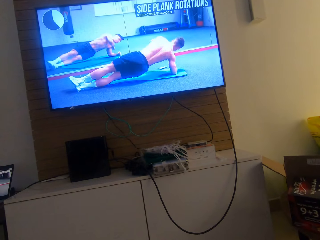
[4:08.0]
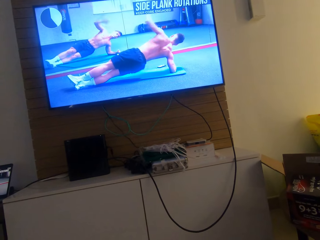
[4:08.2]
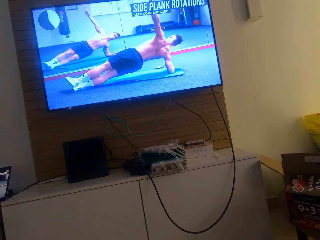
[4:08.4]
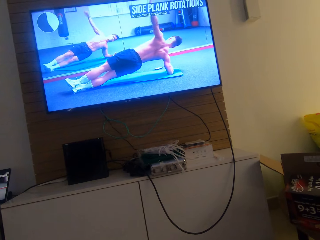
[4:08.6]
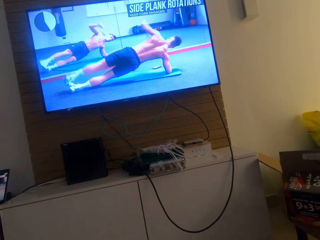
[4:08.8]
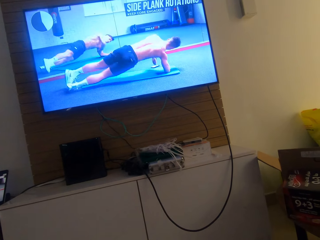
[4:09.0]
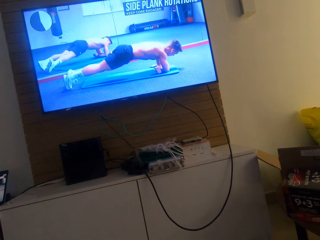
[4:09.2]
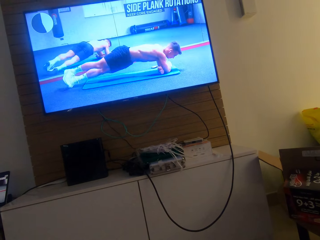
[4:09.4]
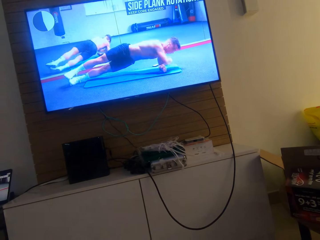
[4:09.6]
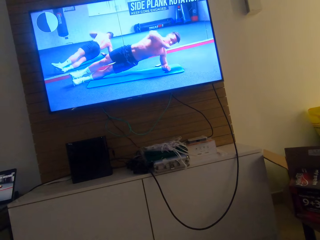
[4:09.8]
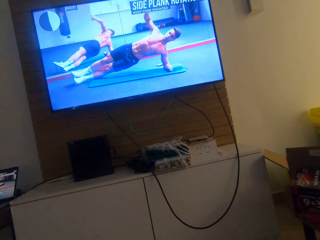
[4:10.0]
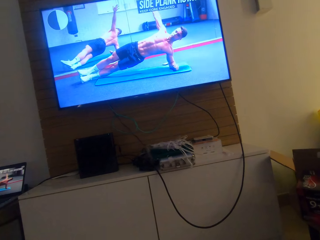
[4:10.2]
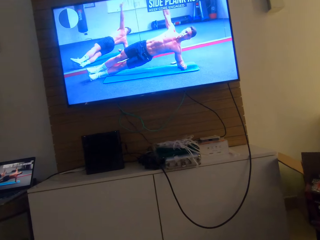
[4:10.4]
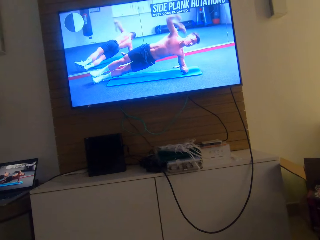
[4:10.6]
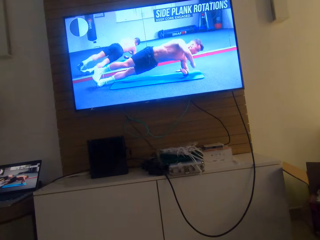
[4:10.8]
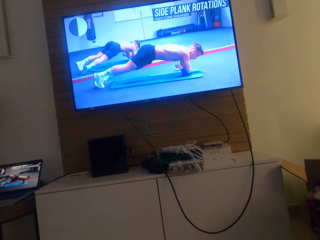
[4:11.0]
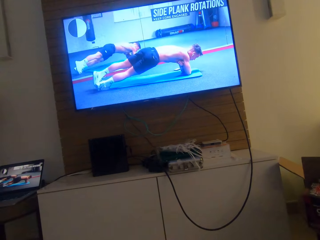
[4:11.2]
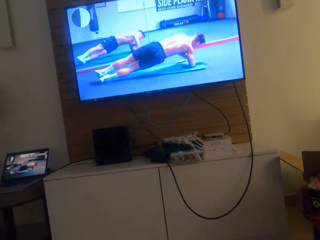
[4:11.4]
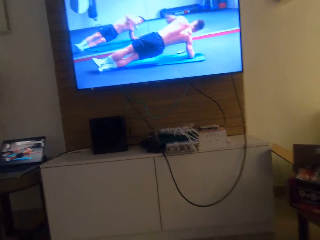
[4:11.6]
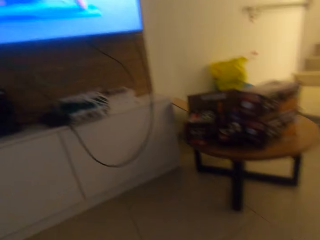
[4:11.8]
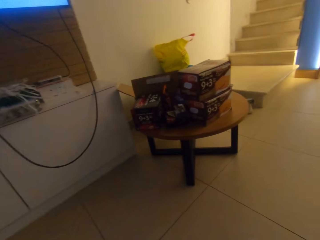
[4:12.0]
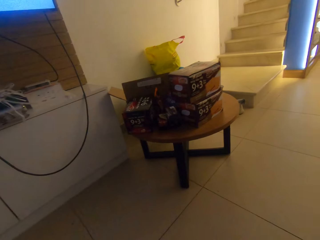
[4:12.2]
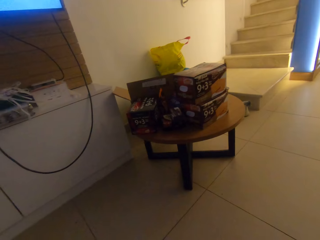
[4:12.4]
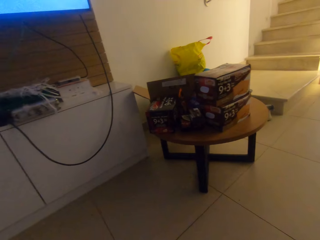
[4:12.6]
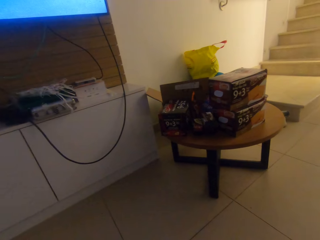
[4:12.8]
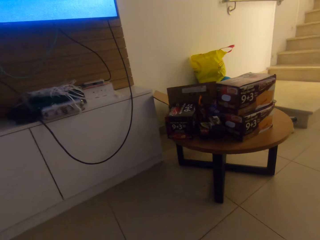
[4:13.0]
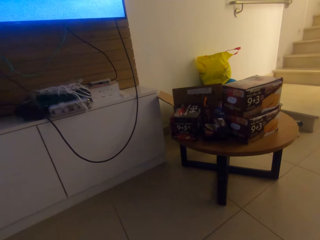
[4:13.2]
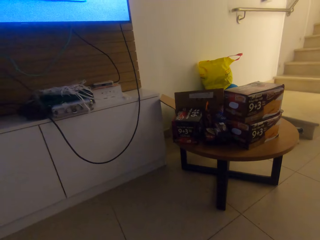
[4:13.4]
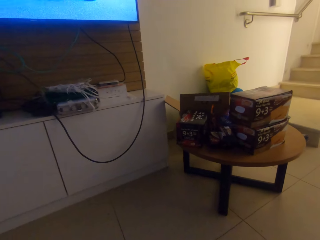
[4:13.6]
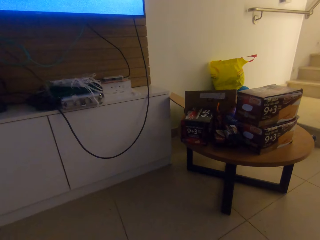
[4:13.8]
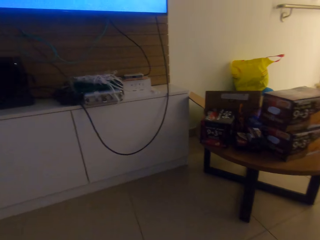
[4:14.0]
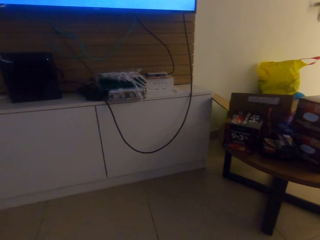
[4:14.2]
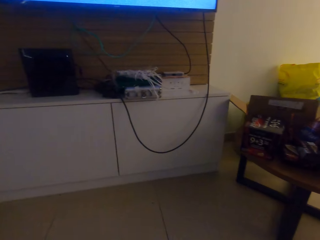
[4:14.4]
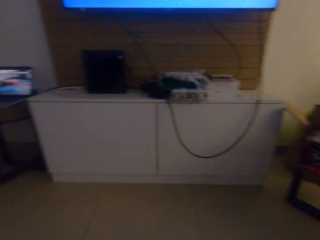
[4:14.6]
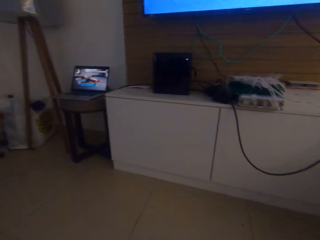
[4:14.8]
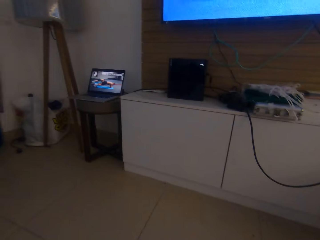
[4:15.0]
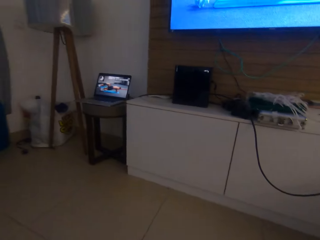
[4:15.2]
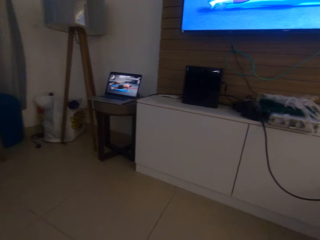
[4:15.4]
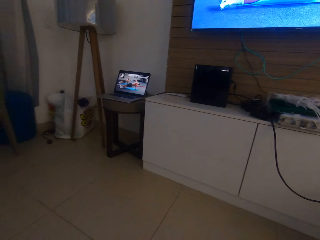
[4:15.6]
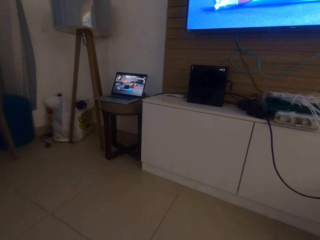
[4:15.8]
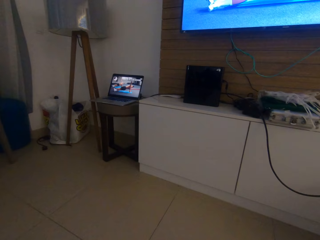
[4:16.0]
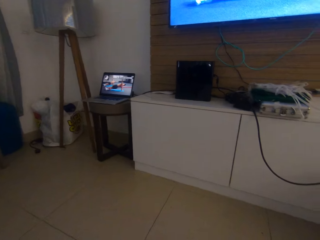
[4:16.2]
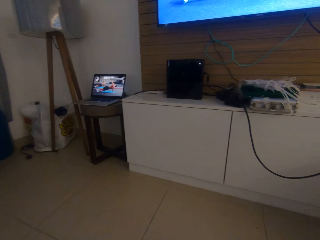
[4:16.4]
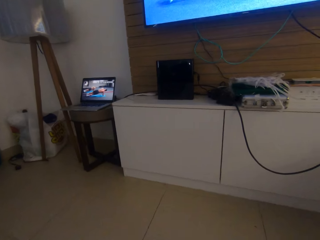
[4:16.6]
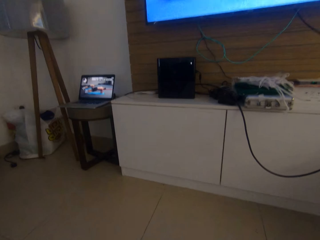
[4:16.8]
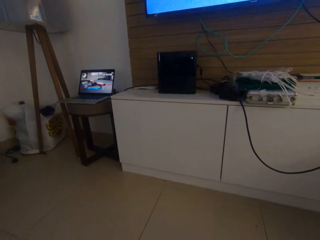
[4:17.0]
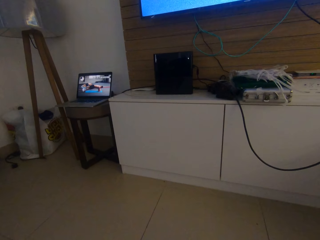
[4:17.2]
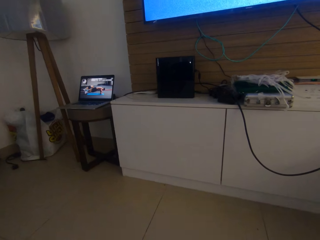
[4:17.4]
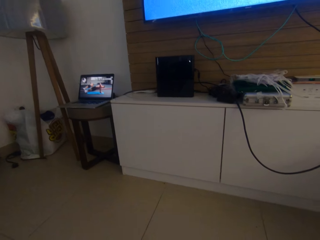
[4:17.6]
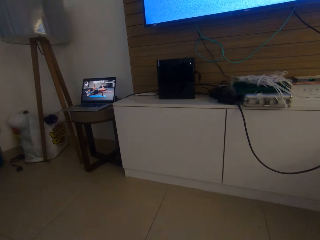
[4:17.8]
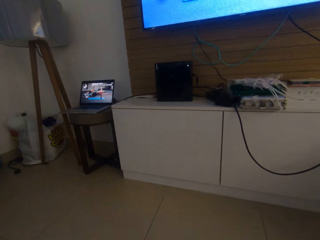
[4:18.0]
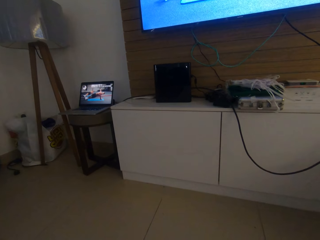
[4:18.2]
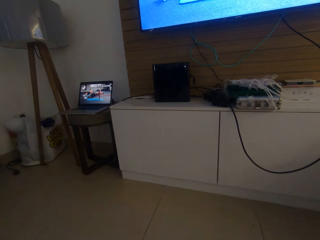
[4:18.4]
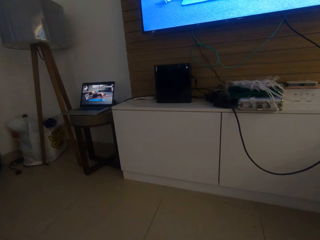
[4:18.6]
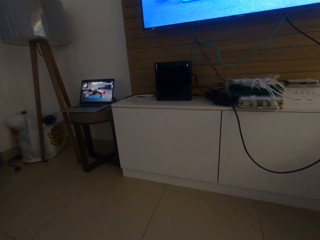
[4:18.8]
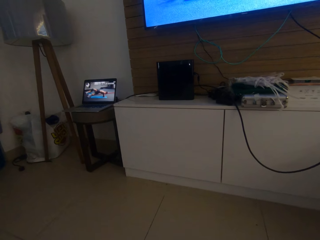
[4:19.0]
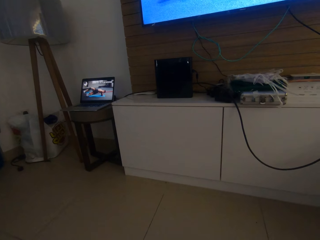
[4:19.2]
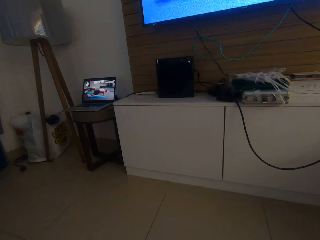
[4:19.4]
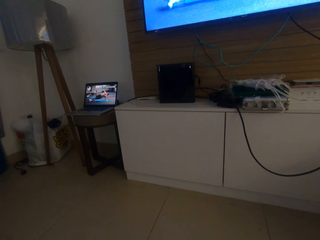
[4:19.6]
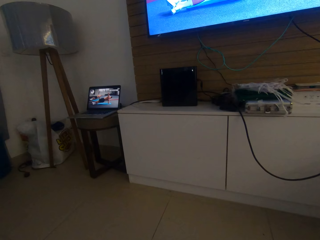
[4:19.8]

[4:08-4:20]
The camera wearer watches the press ups. They look around. They watch the press ups.

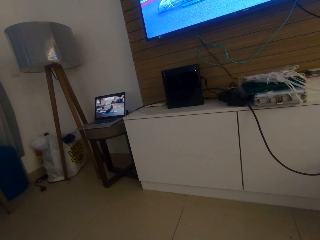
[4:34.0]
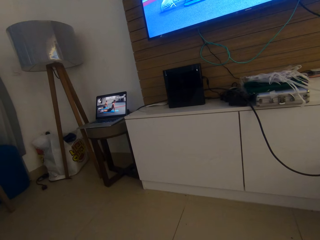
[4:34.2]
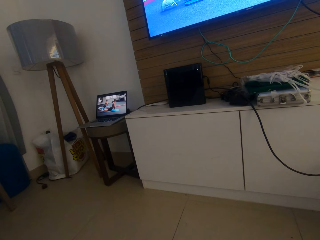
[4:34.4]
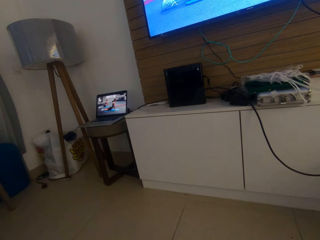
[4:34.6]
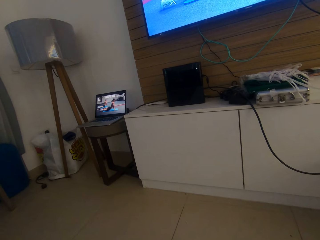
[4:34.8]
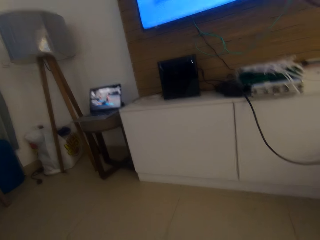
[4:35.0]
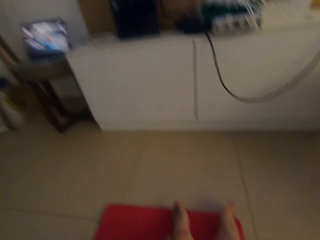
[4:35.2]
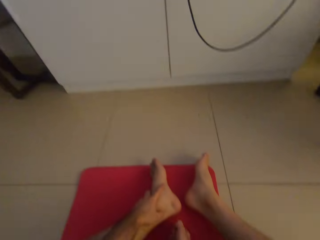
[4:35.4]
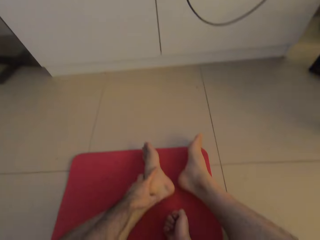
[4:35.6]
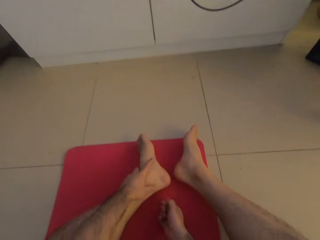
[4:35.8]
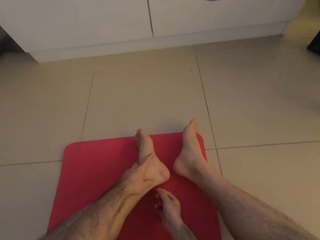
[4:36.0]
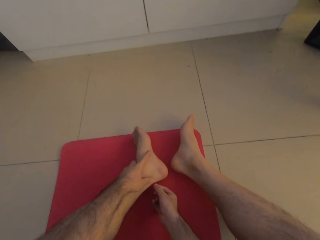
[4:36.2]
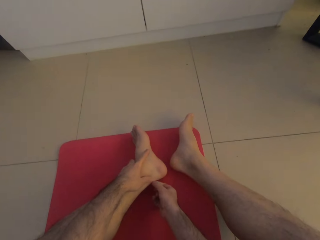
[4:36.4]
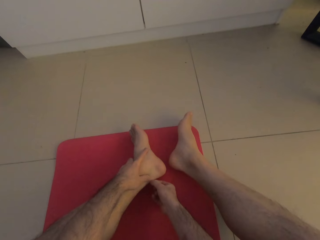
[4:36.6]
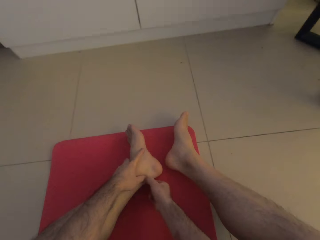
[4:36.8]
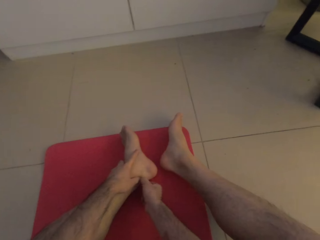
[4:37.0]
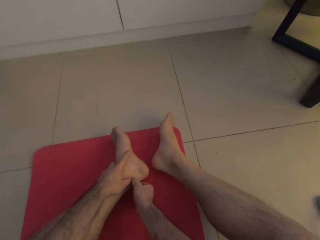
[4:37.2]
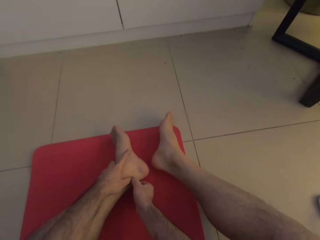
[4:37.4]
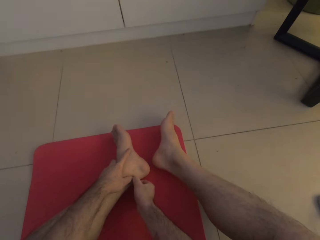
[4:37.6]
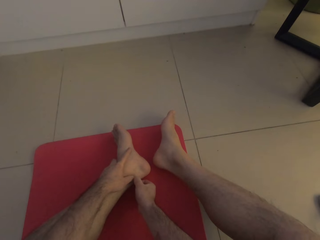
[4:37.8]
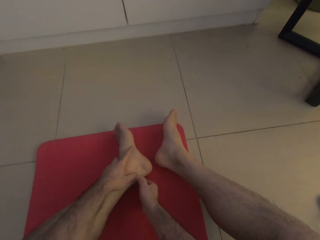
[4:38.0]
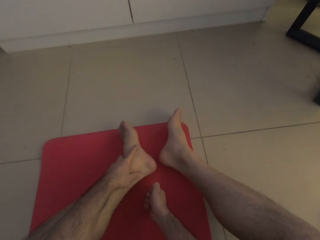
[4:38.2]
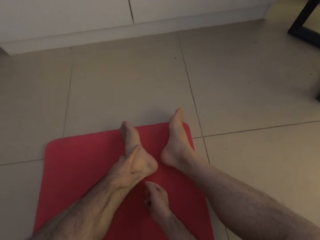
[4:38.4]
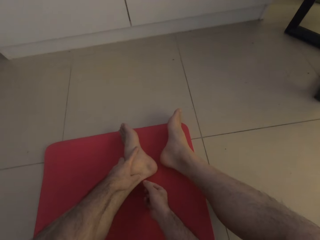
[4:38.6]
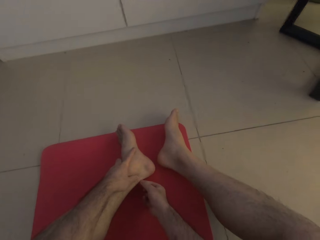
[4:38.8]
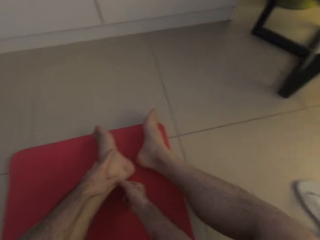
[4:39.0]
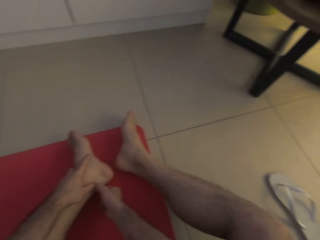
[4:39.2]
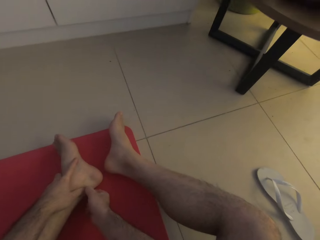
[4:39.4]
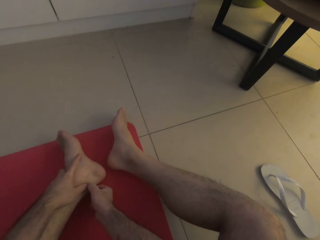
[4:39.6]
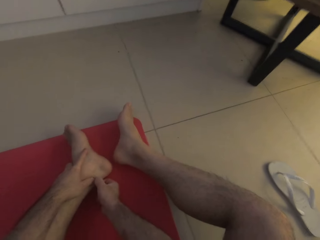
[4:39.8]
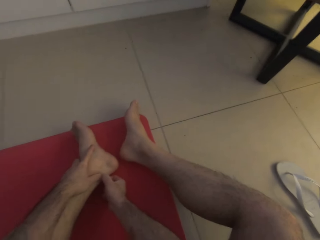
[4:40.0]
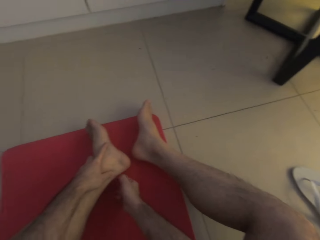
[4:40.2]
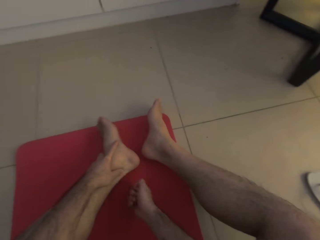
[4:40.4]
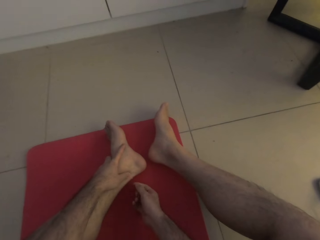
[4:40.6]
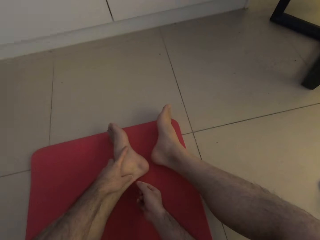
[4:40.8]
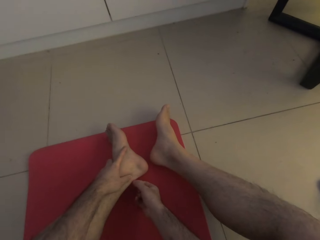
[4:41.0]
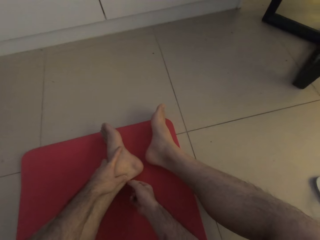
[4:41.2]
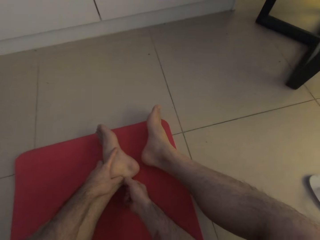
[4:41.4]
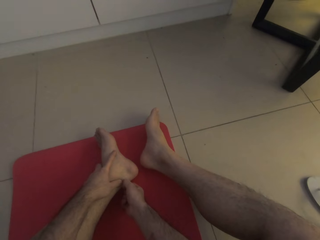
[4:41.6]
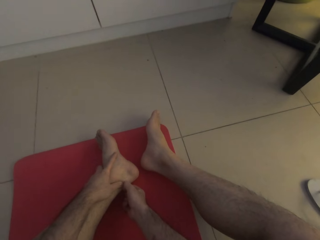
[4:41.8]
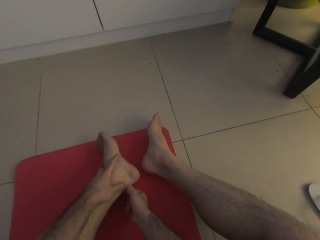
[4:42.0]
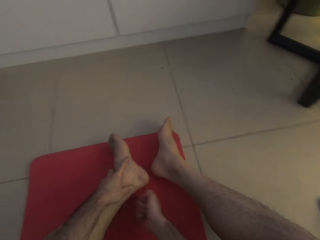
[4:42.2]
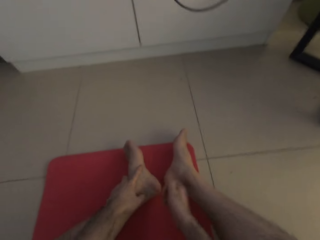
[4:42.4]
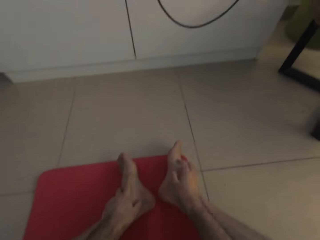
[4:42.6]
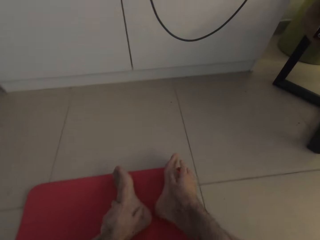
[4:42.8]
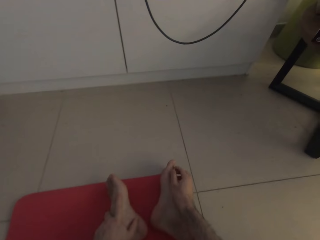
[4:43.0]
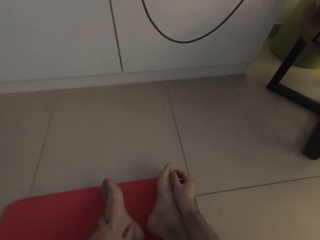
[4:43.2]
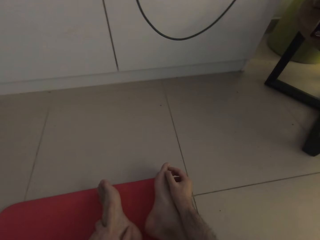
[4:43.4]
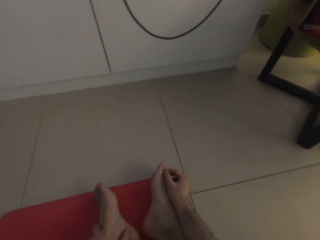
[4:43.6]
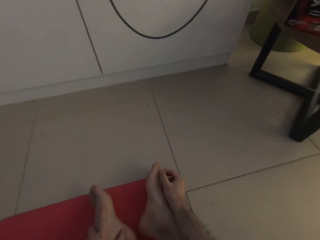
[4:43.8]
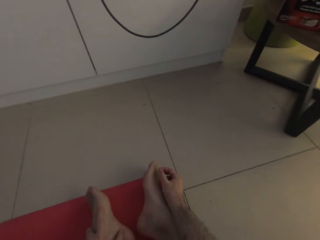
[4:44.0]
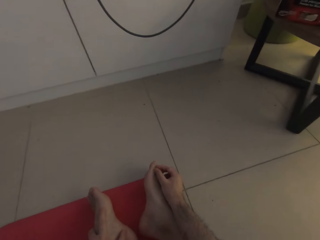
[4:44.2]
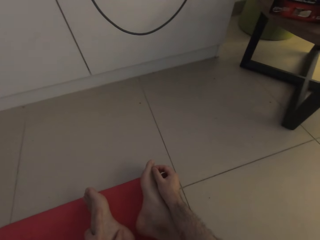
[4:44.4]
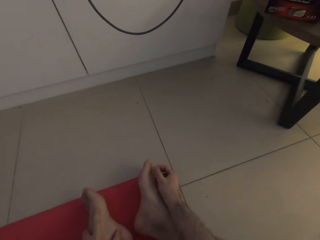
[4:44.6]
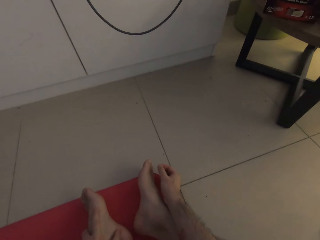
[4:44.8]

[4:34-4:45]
The camera wearer pinches his left leg with his right hand. He removes something from his leg. He itches his right leg with his right hand. He touches his toes.
